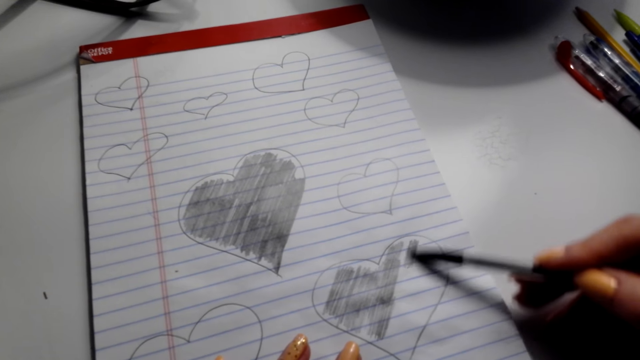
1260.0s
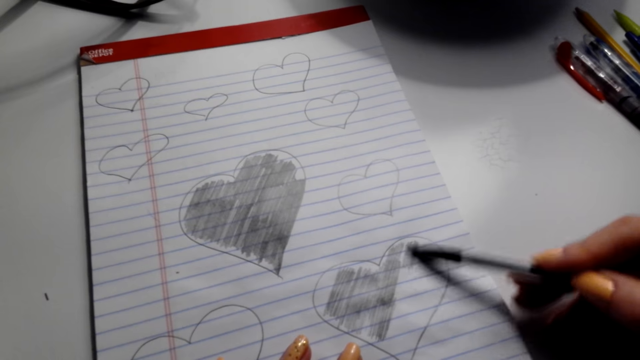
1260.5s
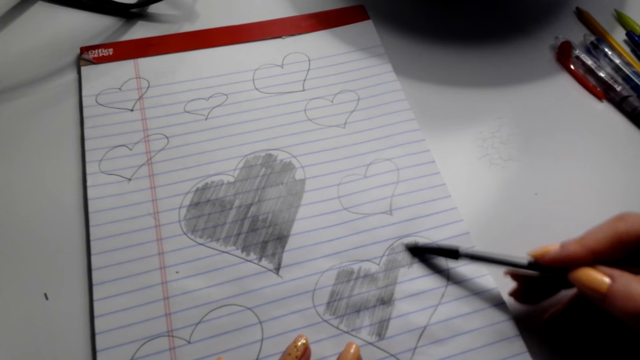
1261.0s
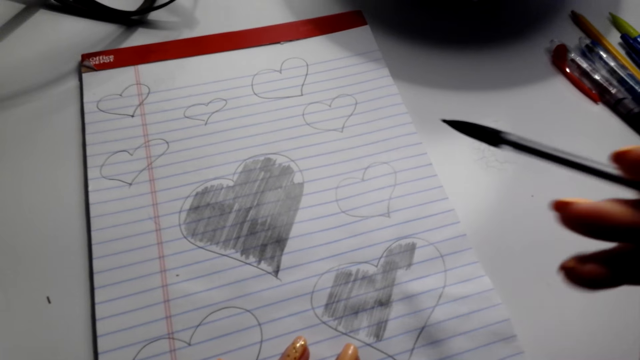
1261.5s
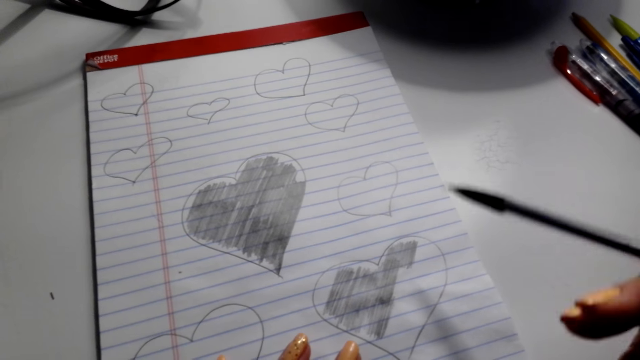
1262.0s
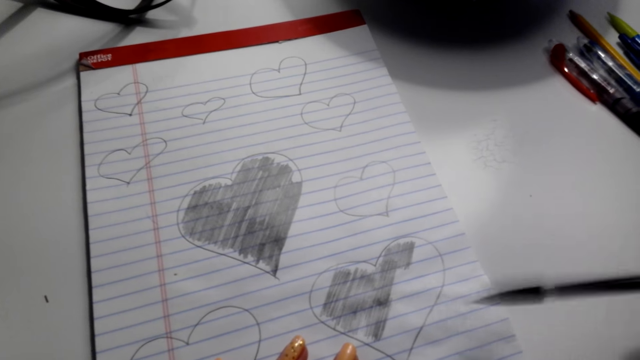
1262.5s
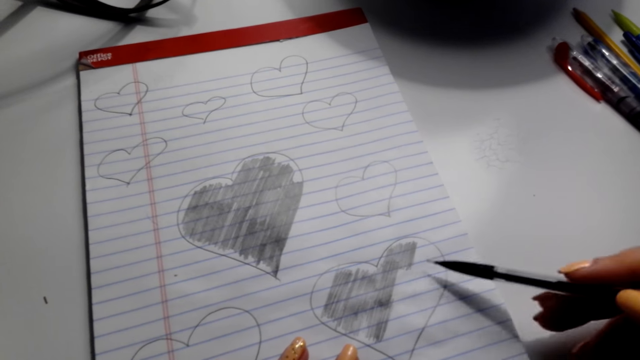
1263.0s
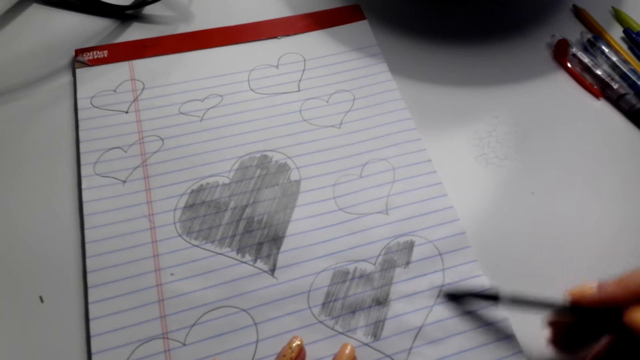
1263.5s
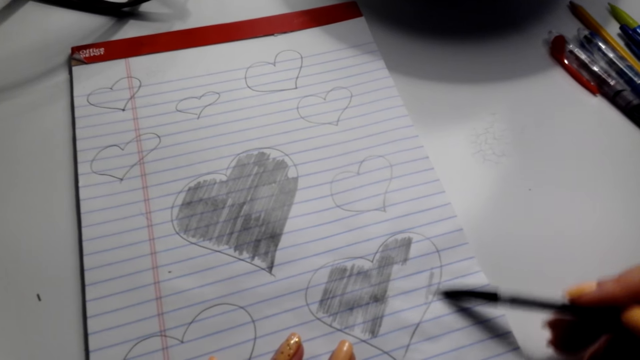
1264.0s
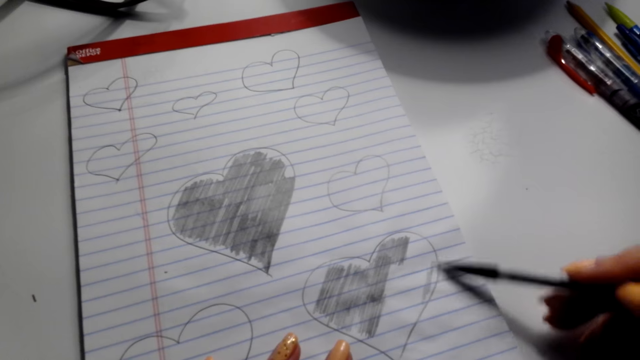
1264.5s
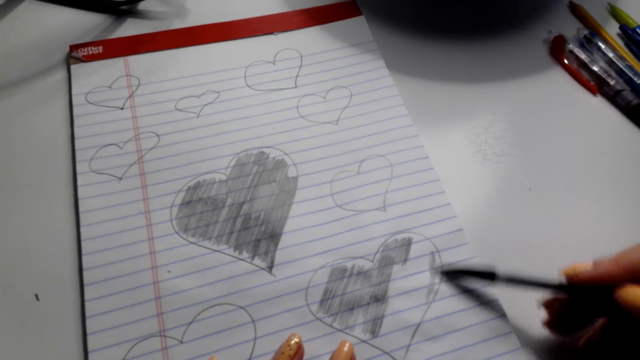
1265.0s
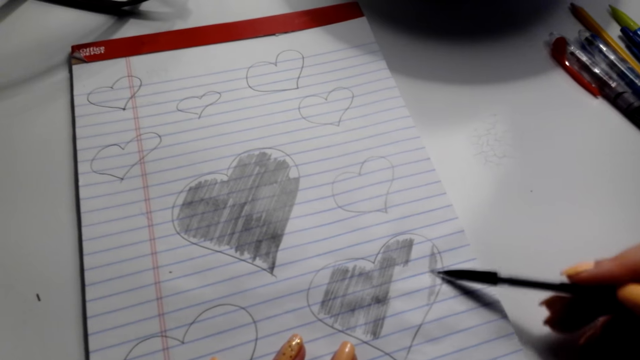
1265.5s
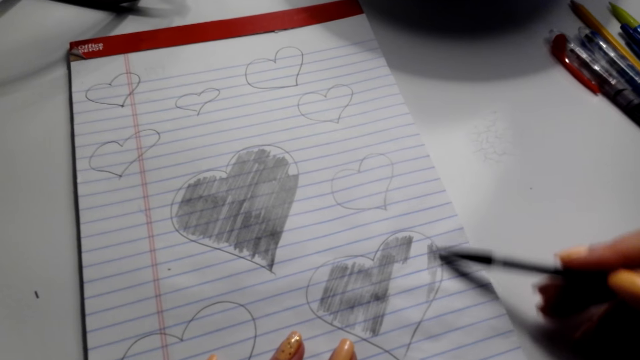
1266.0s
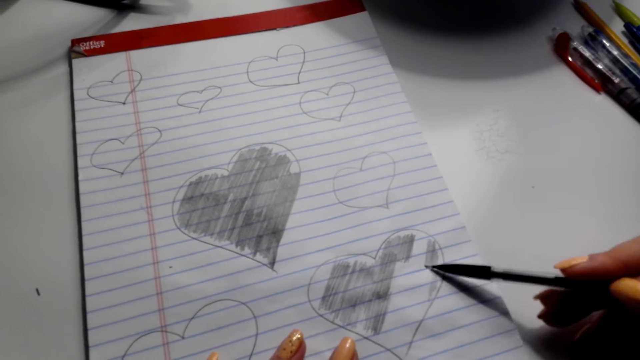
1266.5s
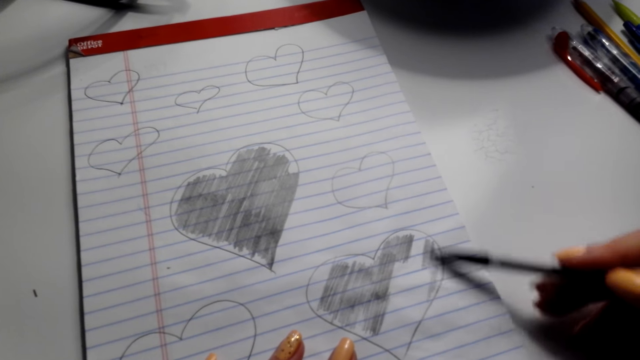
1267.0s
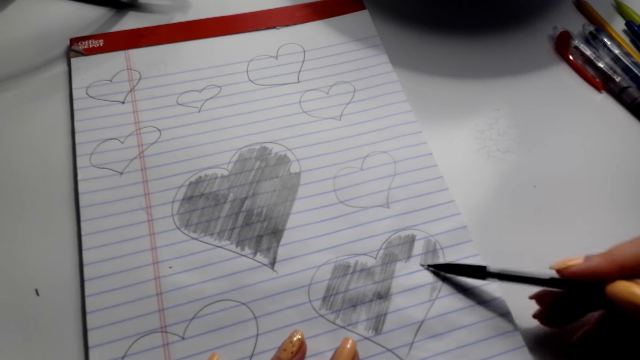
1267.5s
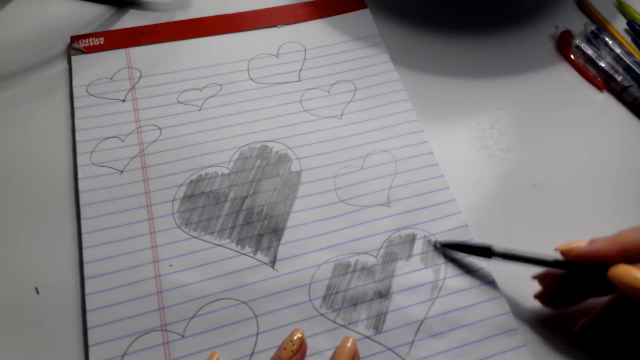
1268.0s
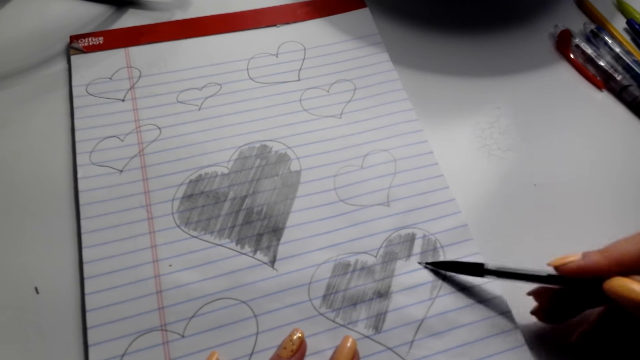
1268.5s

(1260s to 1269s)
The camera wearer rubs their face. They draw.

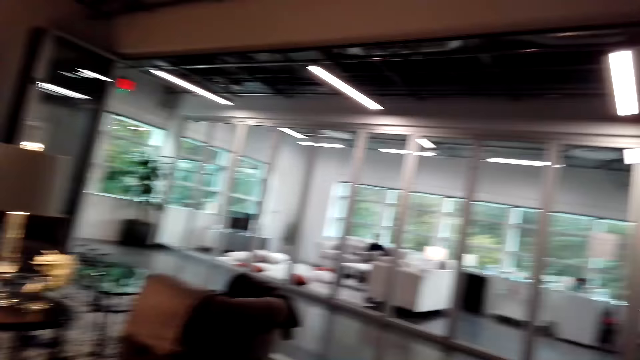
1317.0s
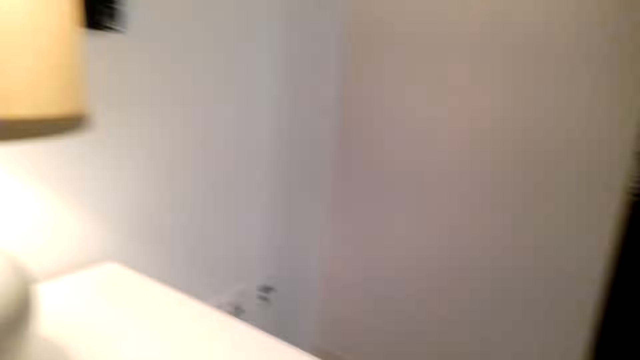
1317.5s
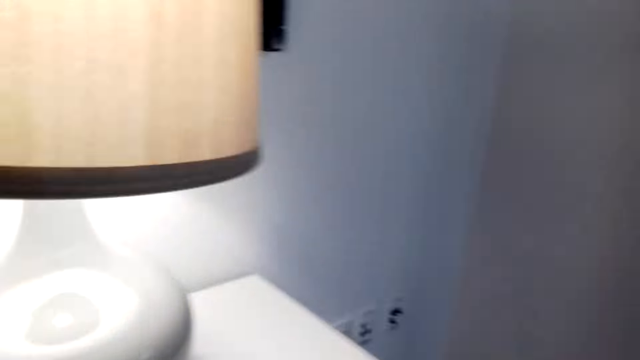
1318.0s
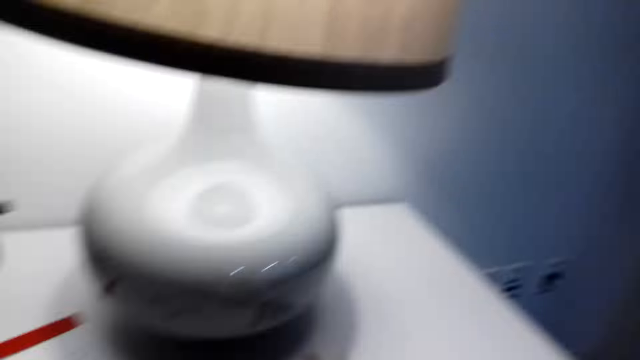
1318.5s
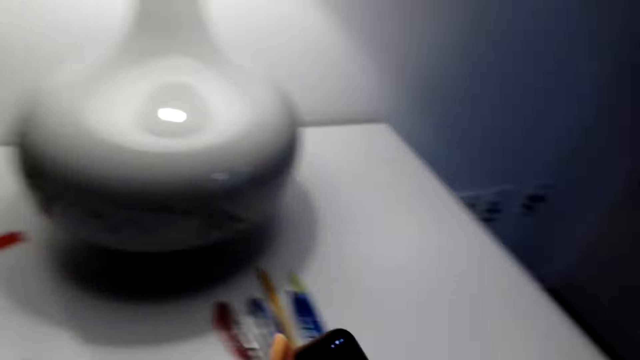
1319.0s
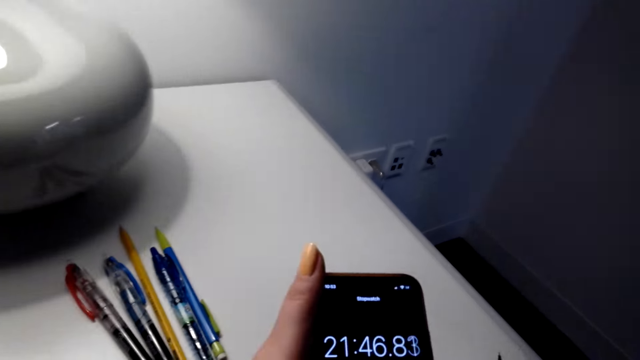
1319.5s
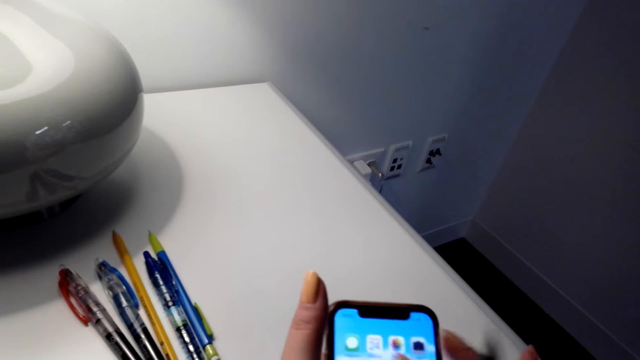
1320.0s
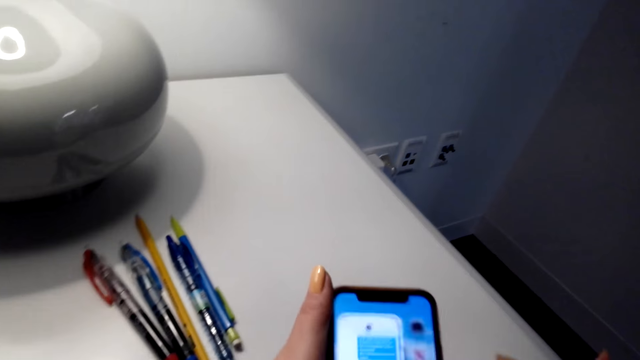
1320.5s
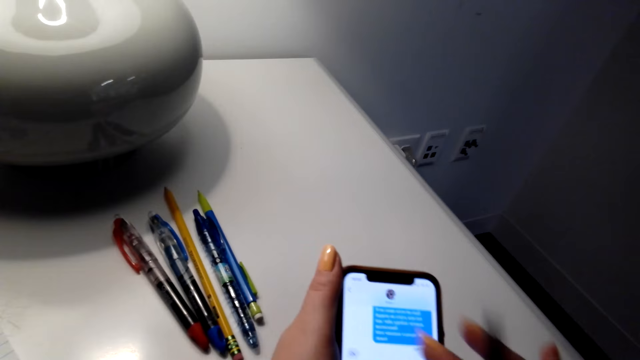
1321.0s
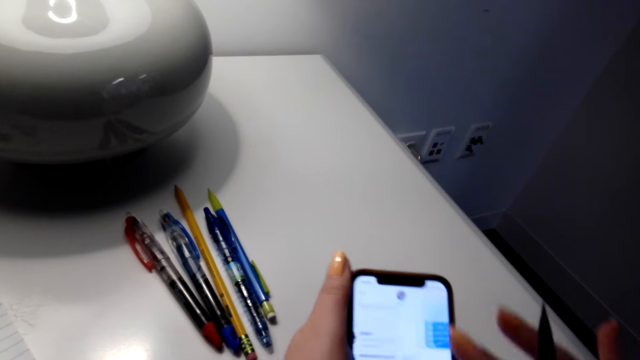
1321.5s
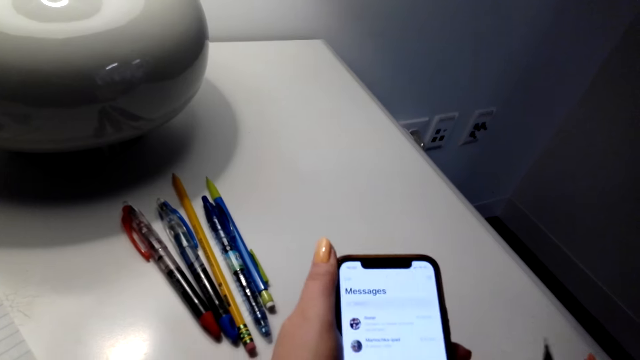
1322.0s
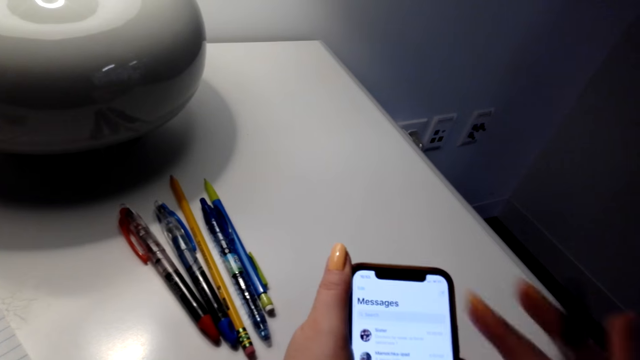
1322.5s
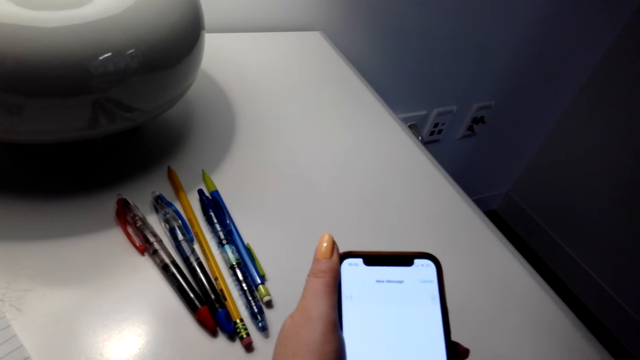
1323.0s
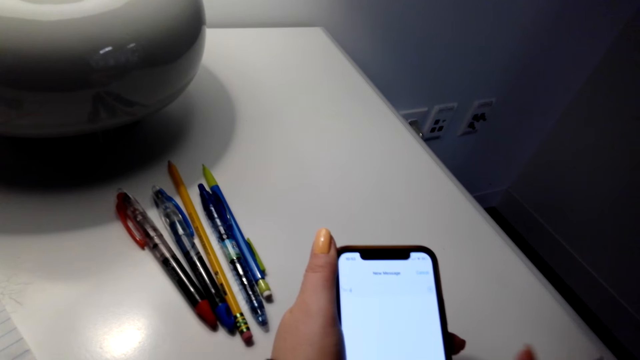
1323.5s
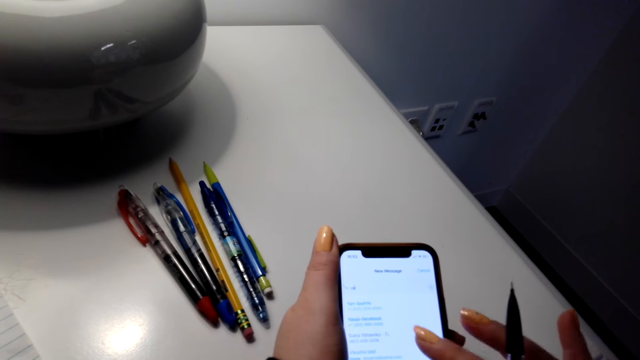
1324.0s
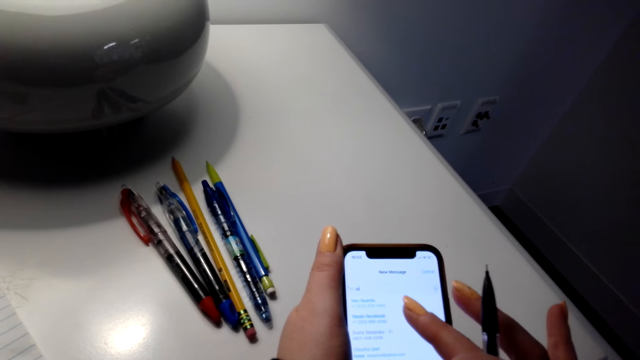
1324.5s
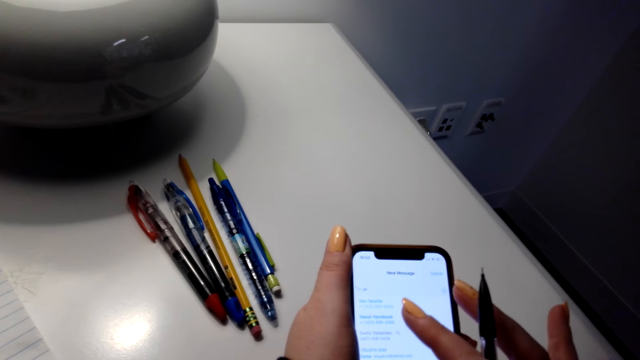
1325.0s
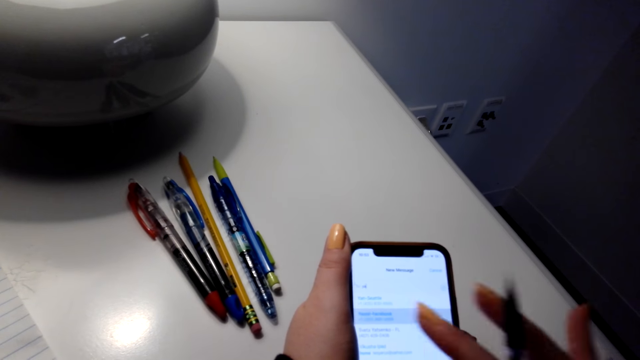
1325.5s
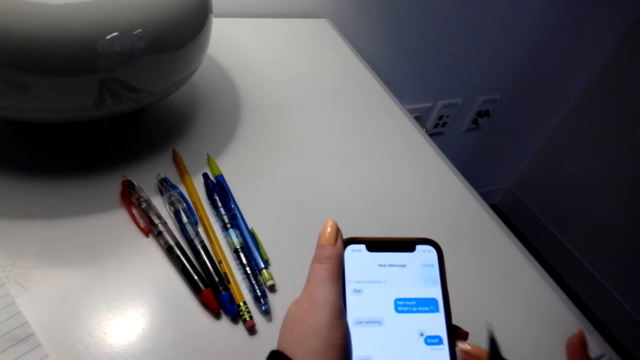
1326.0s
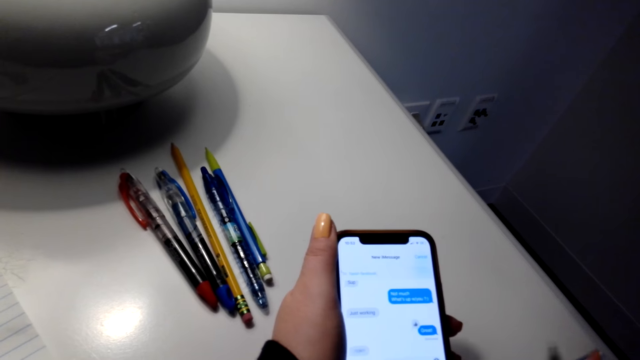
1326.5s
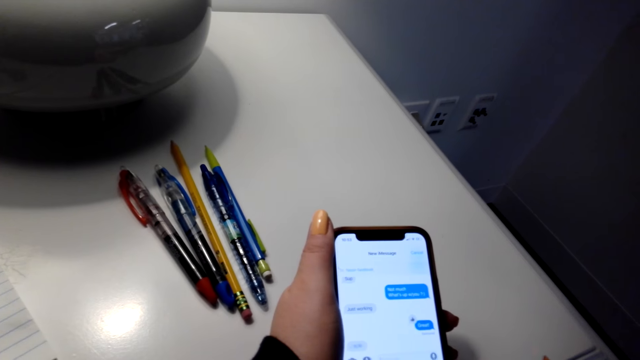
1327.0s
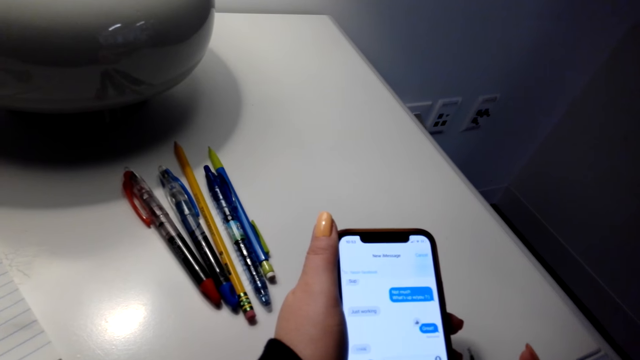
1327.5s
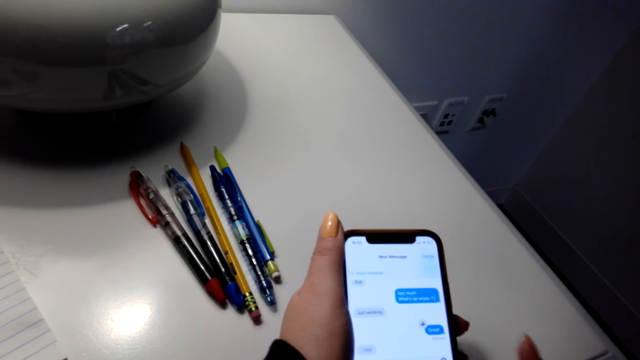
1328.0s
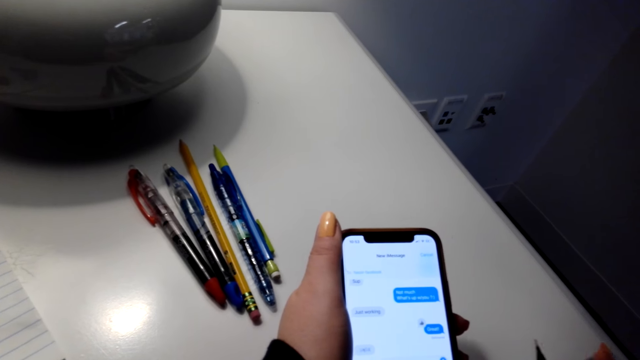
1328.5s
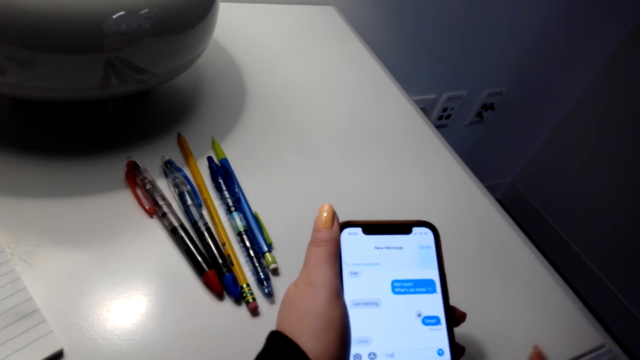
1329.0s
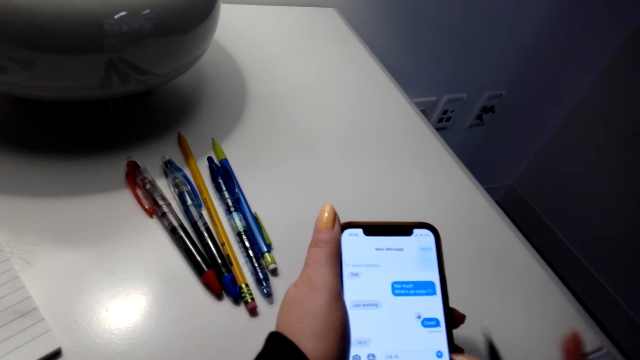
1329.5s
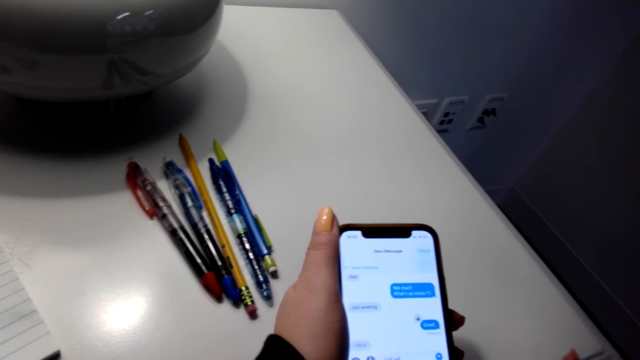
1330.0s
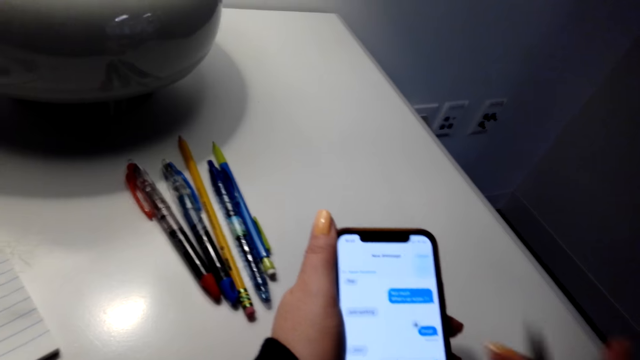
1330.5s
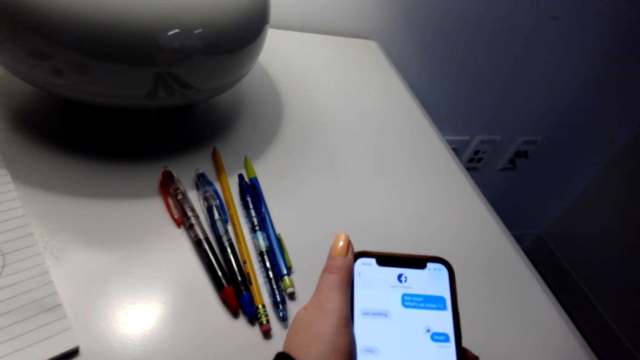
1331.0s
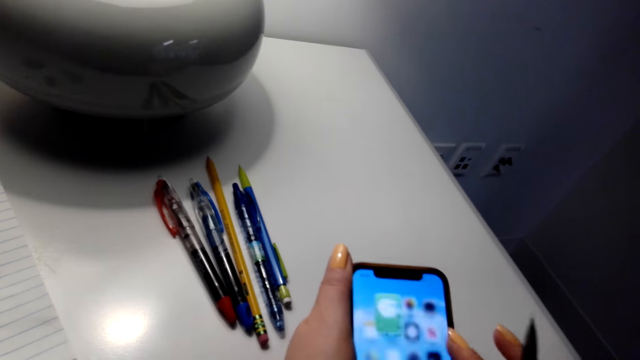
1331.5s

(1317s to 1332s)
The camera wearer holds his phone with his hands. He takes the phone. He operates the phone with his hands.
